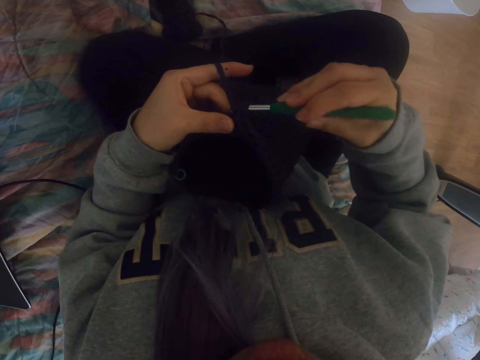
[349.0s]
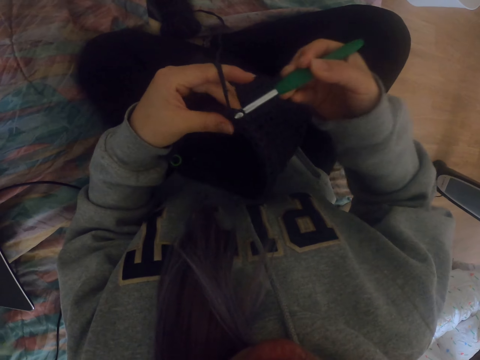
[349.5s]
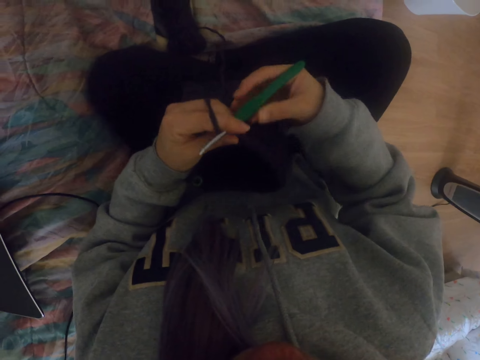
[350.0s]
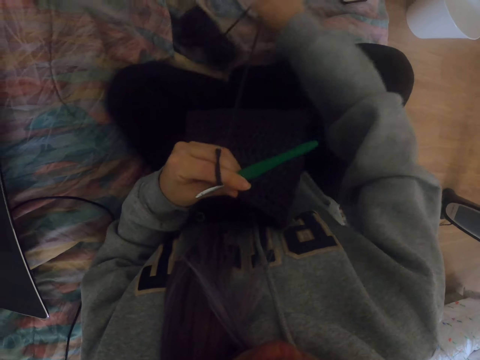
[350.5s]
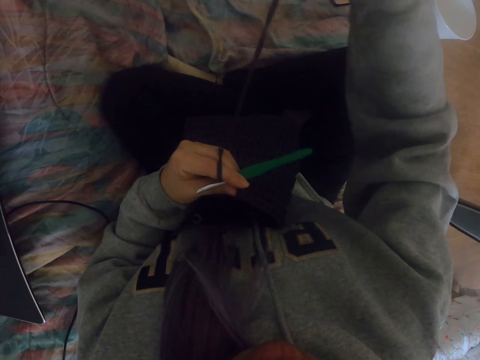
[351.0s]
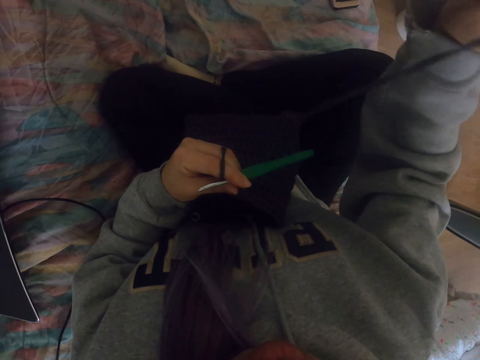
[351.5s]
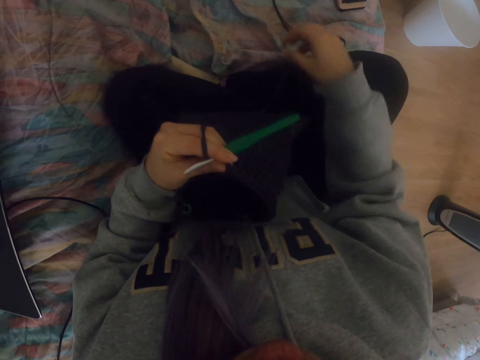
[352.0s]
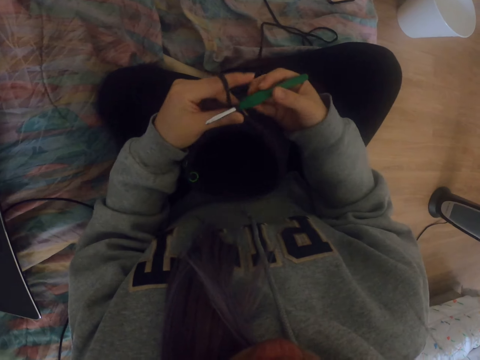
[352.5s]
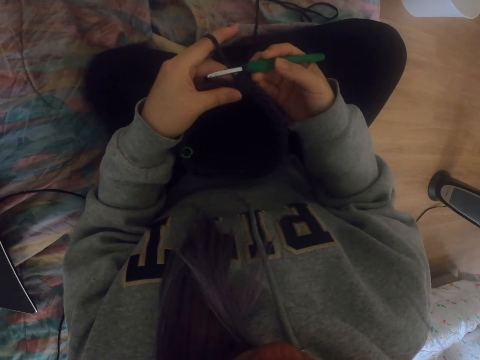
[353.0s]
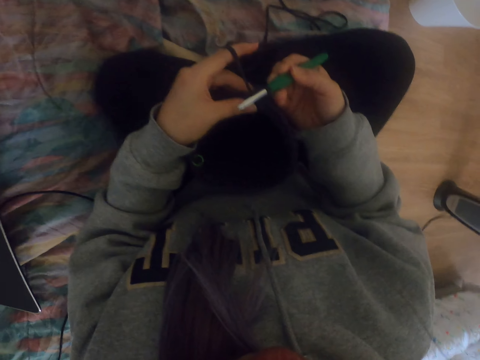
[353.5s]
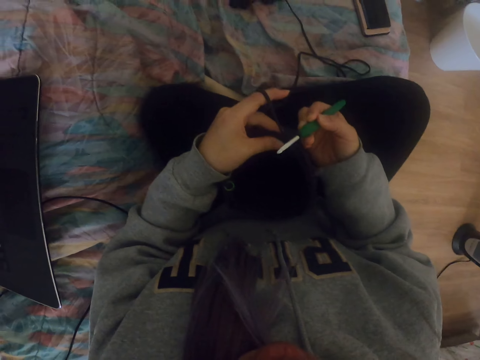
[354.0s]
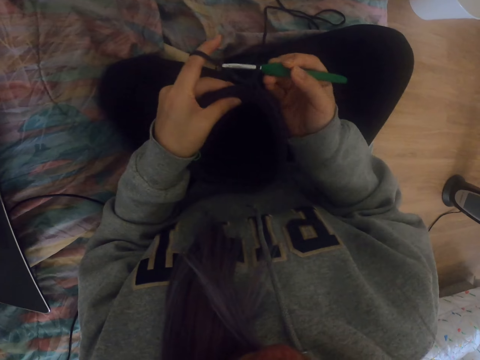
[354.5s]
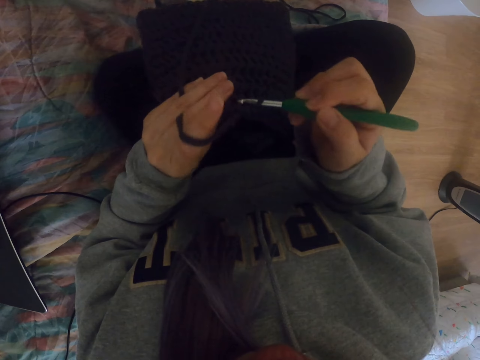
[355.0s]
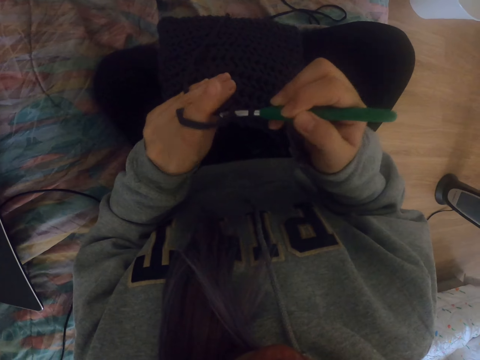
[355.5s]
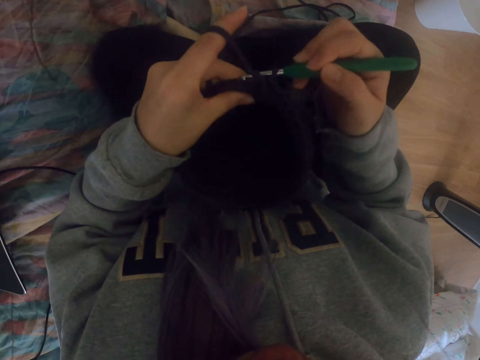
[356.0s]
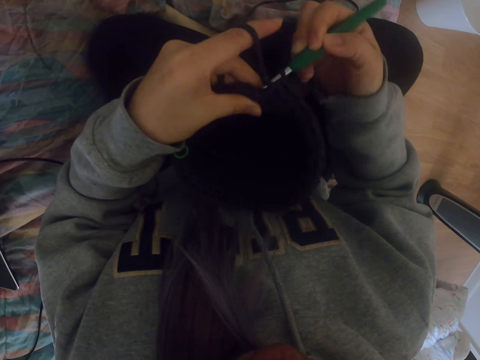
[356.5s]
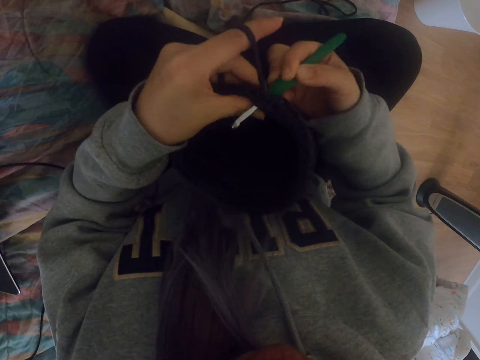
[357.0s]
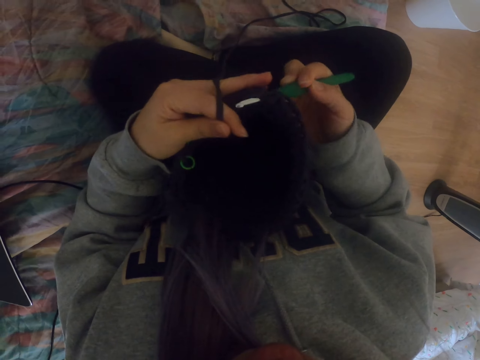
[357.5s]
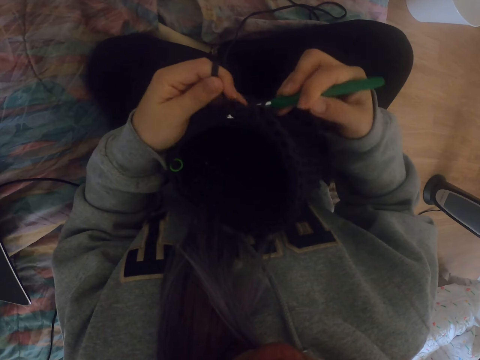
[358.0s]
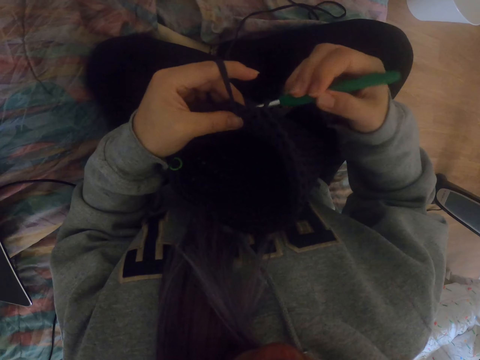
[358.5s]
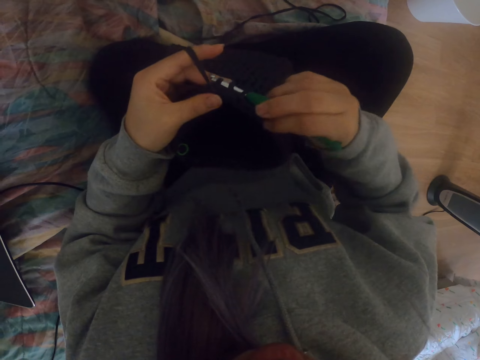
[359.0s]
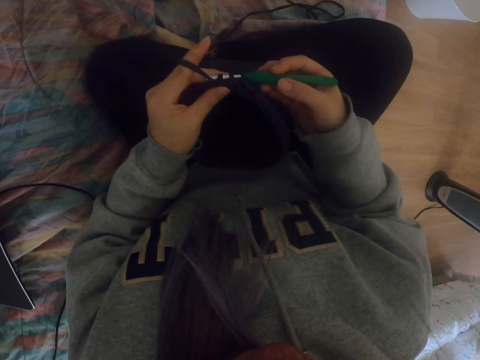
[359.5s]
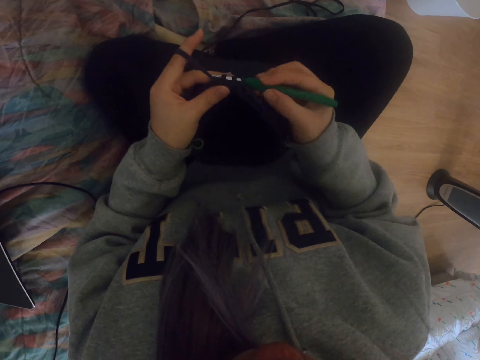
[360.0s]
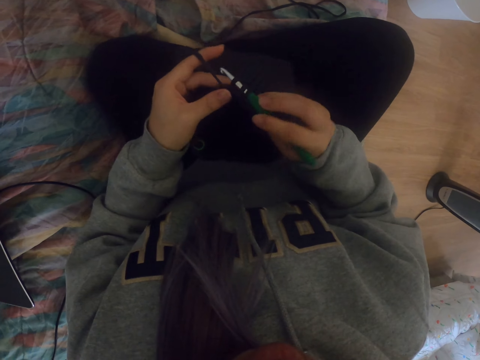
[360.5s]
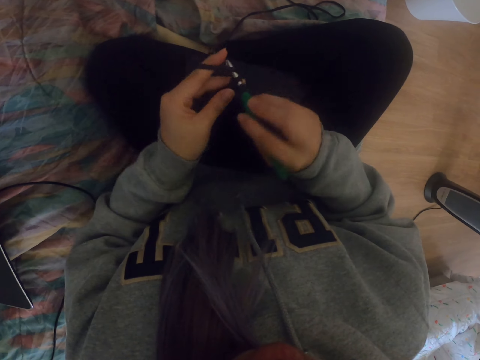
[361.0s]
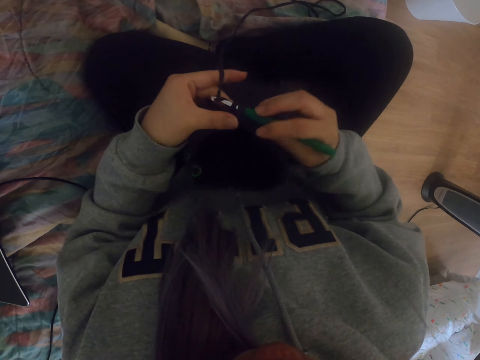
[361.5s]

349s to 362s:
The camera wearer pulls the thread or yarn cord with her hand. She knits with the thread and a crochet. She sews the yarn with the crochet.

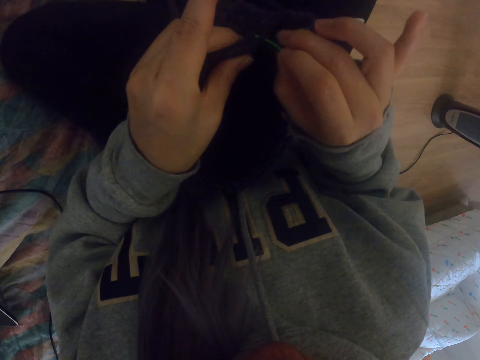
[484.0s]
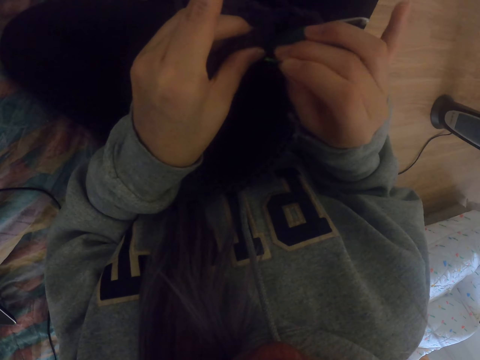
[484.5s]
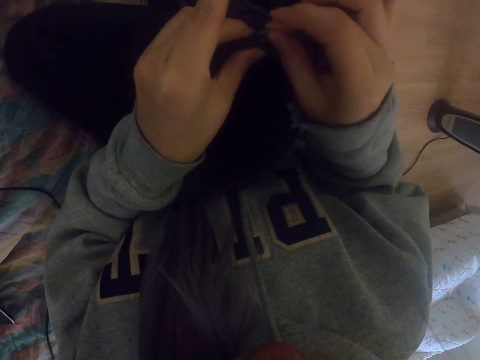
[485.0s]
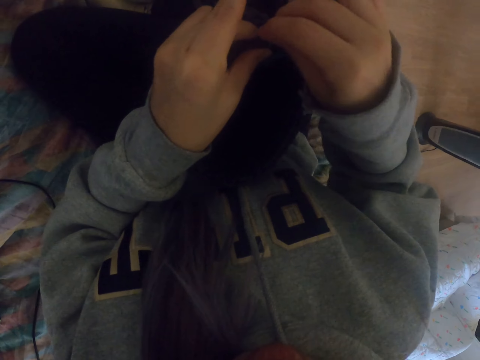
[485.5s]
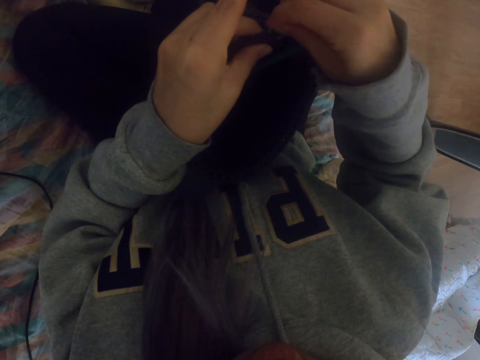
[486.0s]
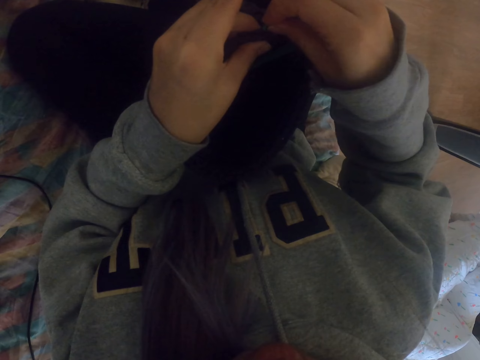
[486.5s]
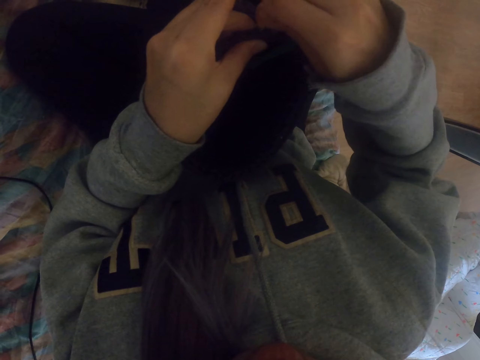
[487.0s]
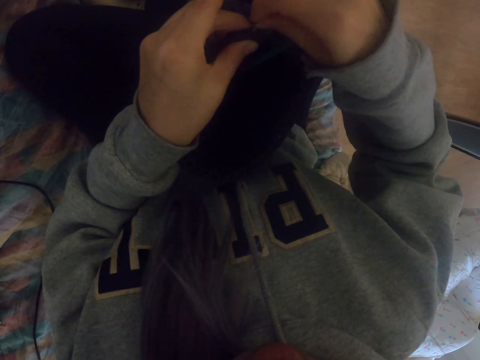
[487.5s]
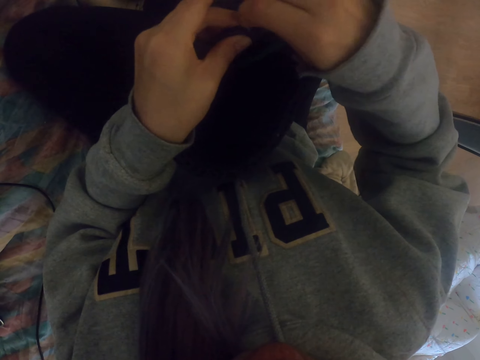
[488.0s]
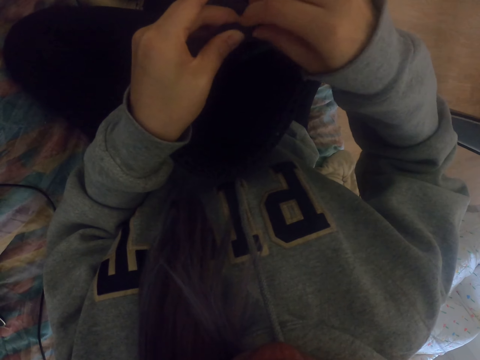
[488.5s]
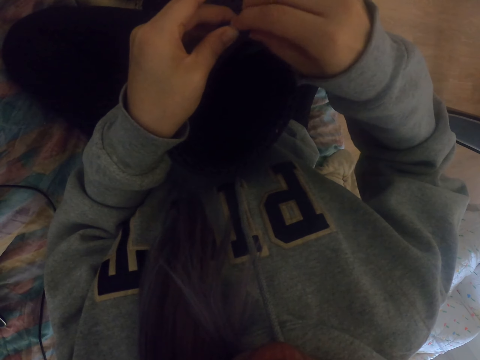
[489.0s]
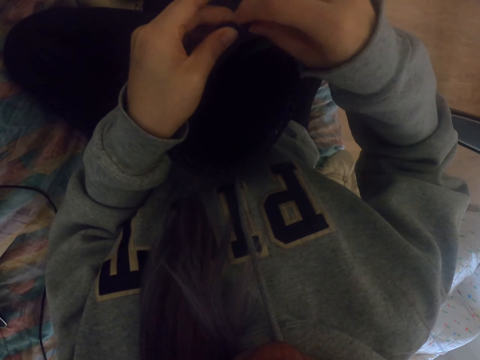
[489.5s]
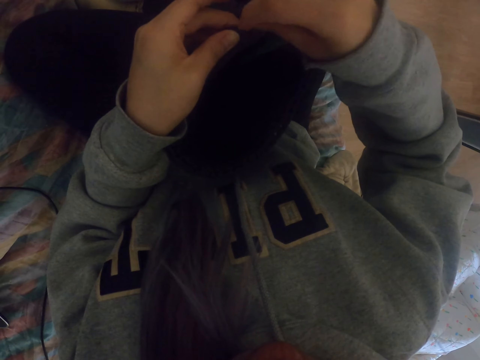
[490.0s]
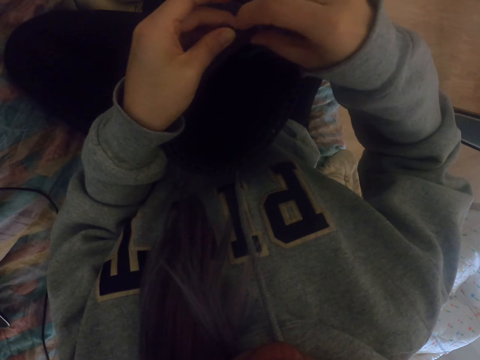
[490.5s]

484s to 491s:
The camera wearer fixes the yarn cord.

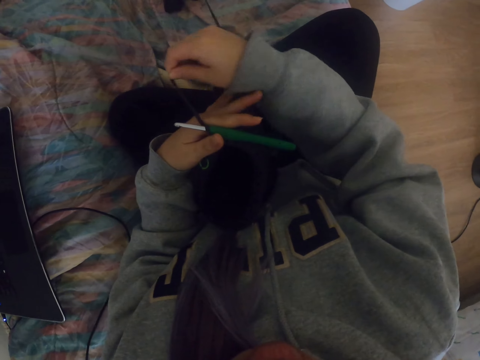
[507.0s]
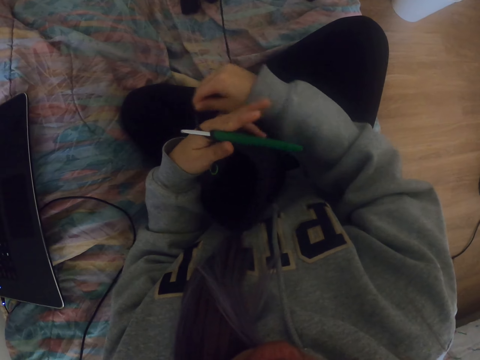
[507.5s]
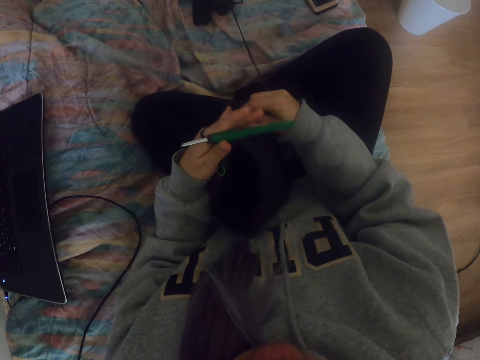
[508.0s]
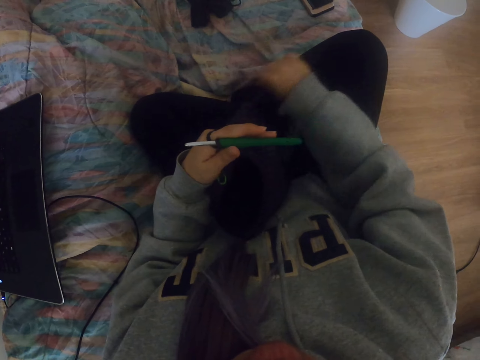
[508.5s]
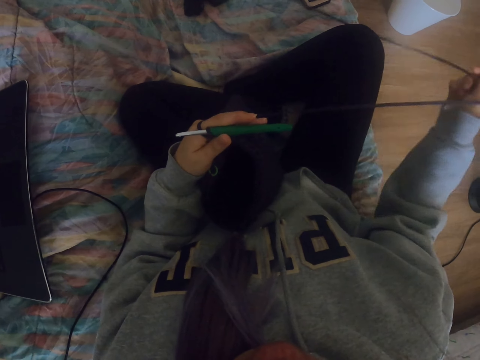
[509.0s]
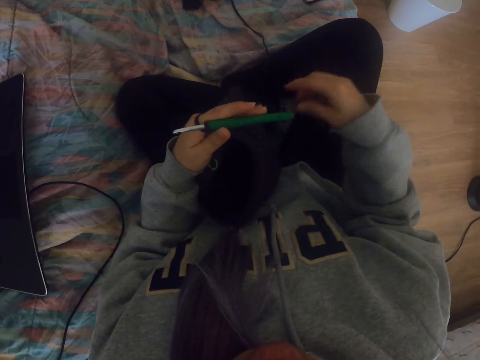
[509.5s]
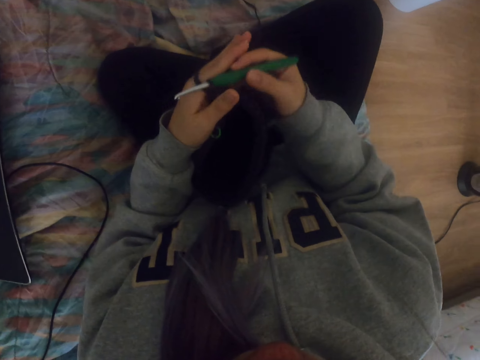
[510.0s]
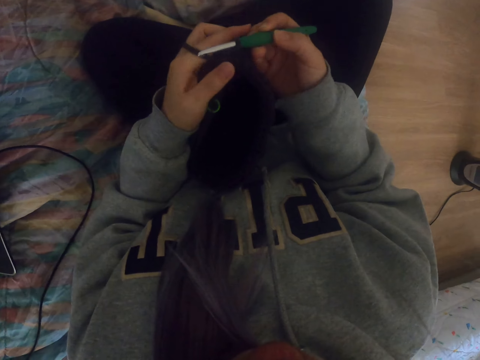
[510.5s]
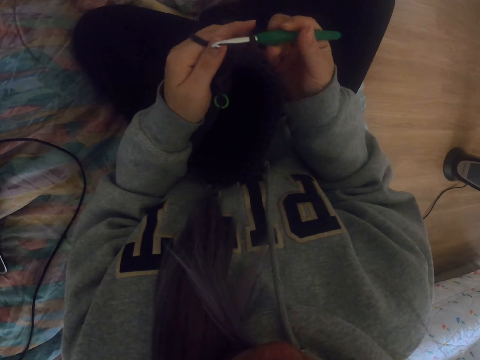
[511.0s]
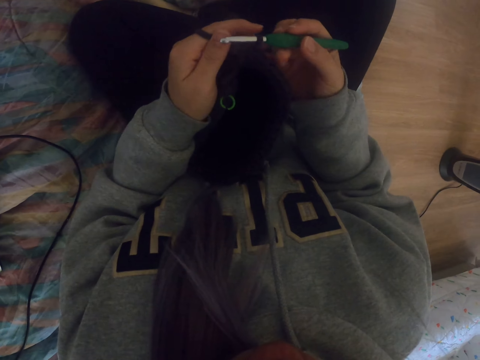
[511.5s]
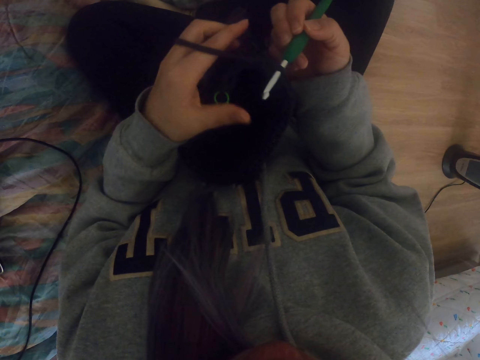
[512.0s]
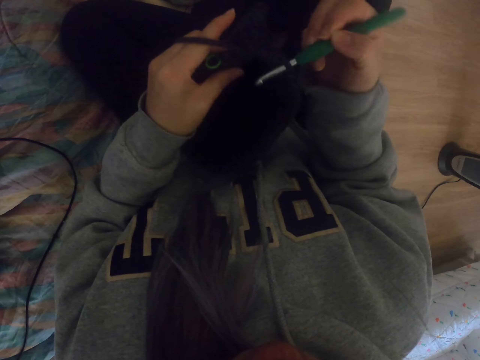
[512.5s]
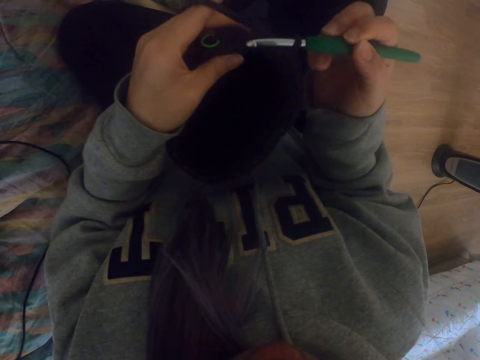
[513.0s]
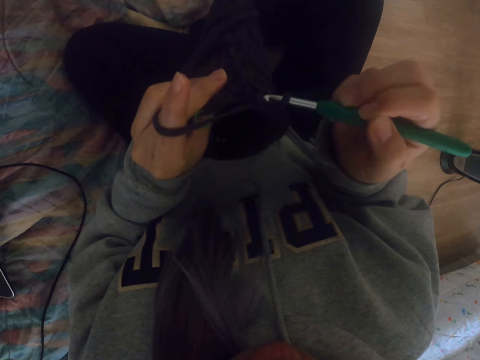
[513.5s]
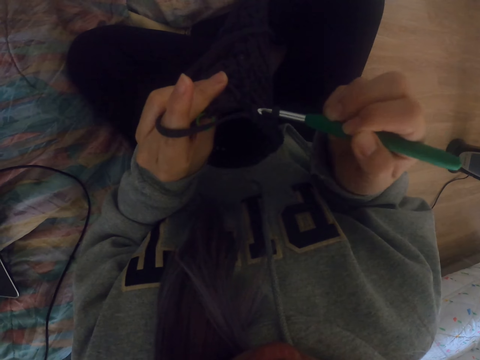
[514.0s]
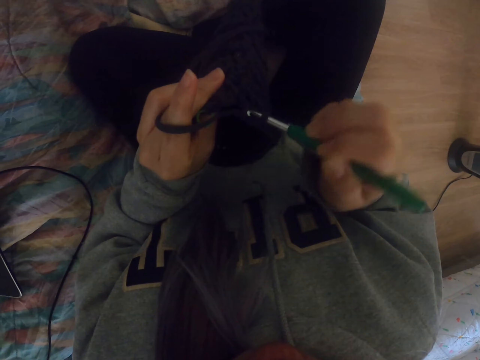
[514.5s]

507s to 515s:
The camera wearer pulls the thread with her hand. She knits with the thread and a crochet.
